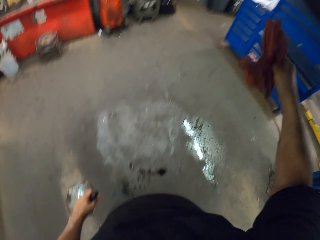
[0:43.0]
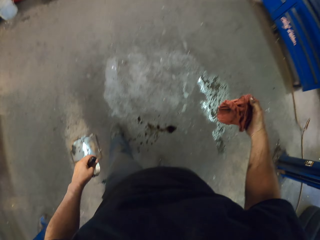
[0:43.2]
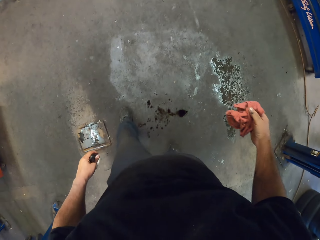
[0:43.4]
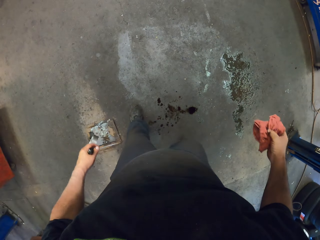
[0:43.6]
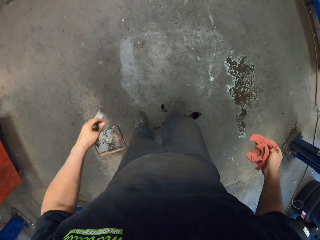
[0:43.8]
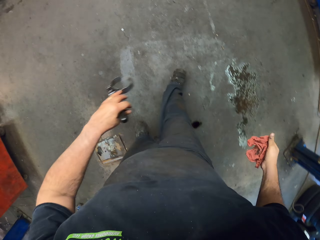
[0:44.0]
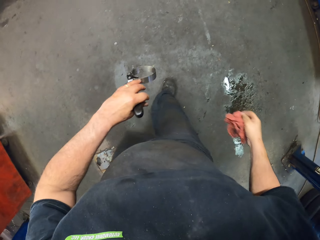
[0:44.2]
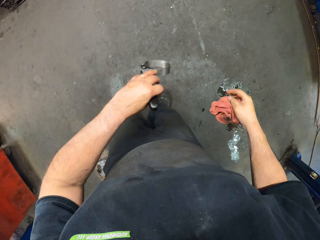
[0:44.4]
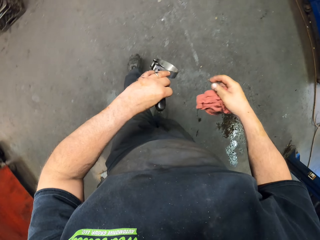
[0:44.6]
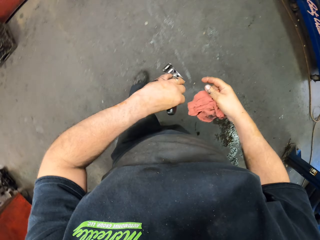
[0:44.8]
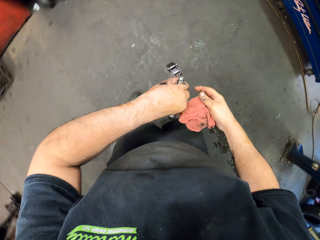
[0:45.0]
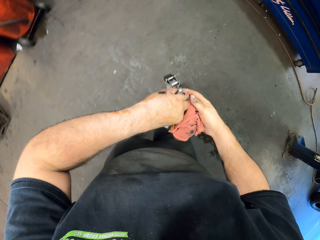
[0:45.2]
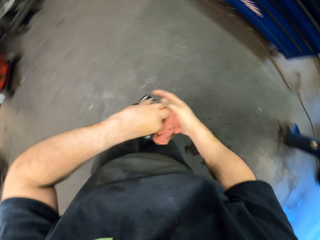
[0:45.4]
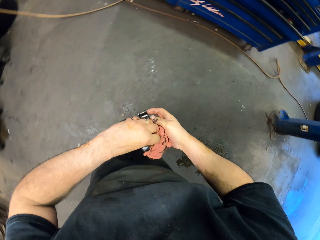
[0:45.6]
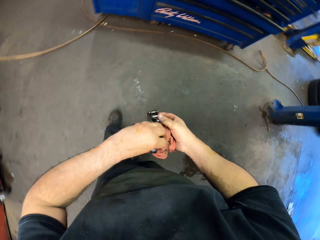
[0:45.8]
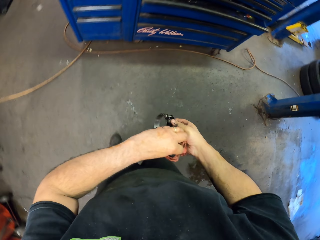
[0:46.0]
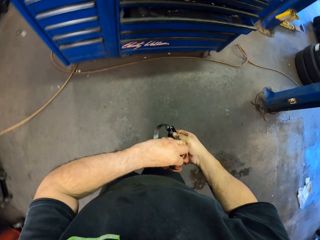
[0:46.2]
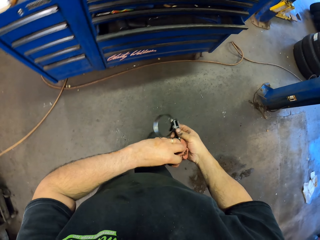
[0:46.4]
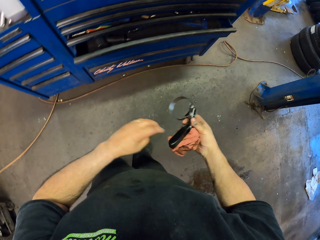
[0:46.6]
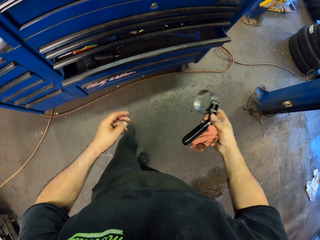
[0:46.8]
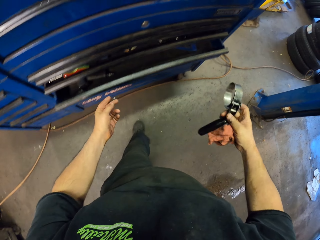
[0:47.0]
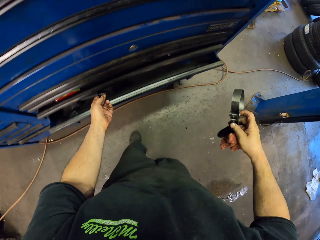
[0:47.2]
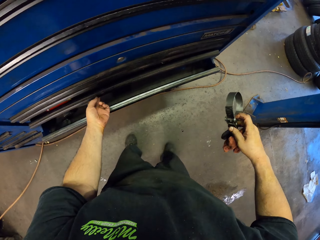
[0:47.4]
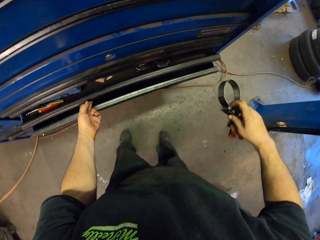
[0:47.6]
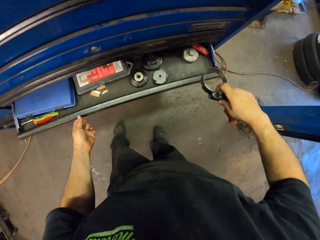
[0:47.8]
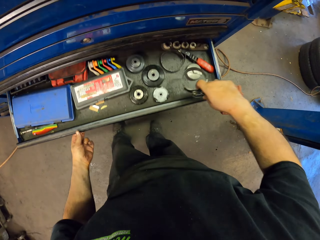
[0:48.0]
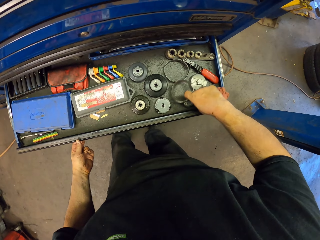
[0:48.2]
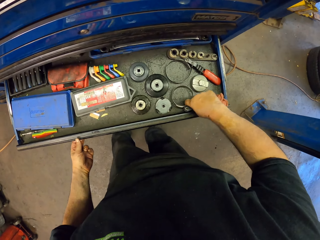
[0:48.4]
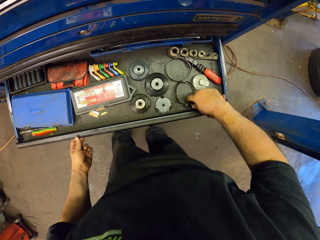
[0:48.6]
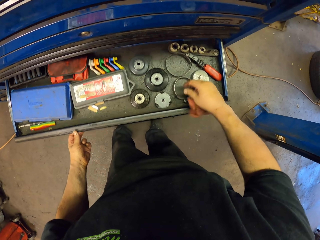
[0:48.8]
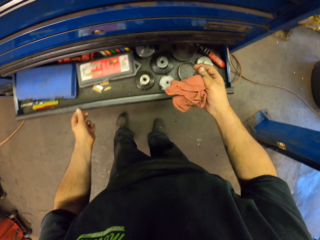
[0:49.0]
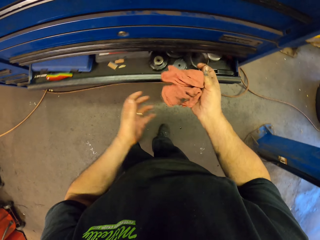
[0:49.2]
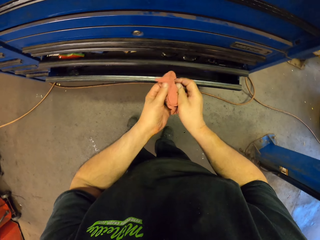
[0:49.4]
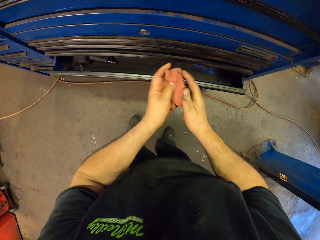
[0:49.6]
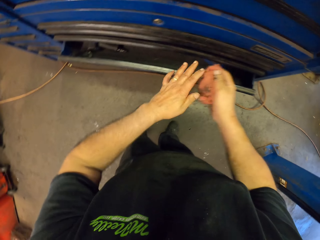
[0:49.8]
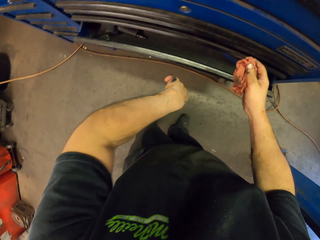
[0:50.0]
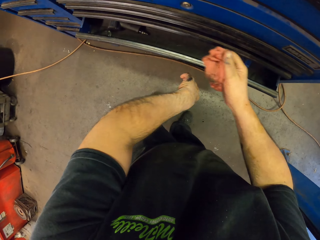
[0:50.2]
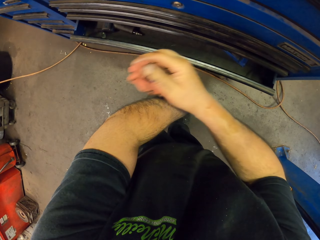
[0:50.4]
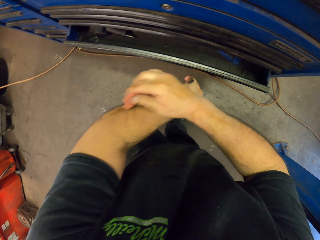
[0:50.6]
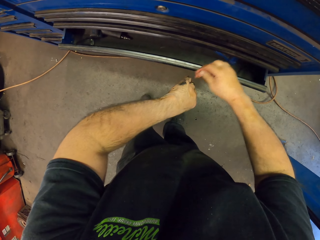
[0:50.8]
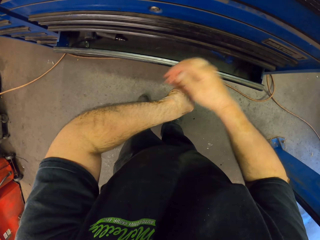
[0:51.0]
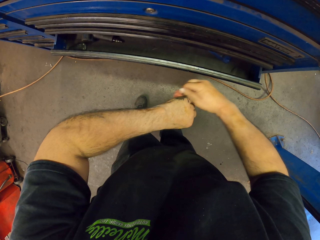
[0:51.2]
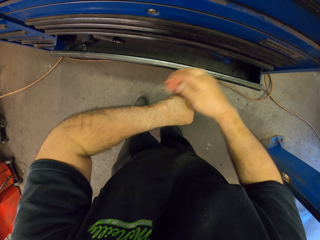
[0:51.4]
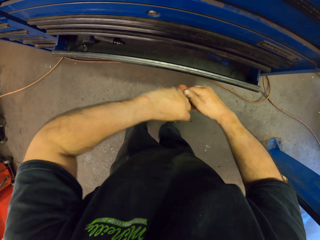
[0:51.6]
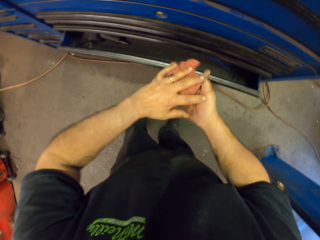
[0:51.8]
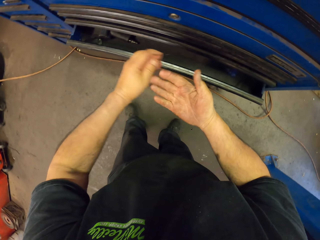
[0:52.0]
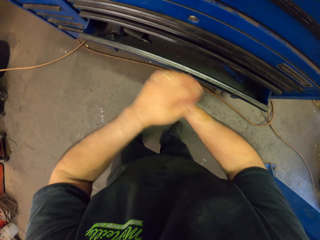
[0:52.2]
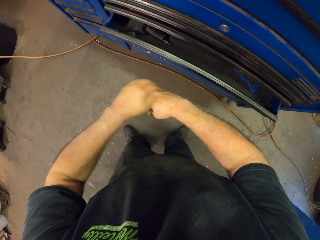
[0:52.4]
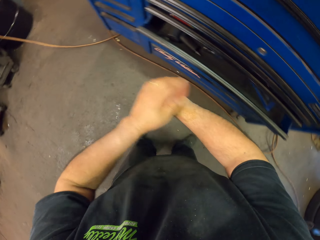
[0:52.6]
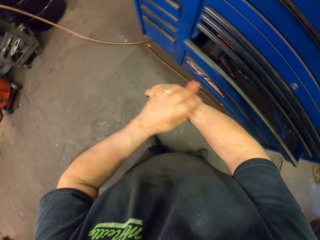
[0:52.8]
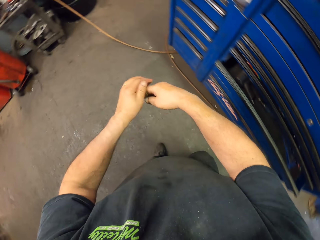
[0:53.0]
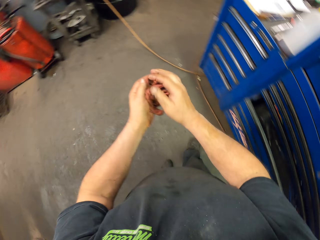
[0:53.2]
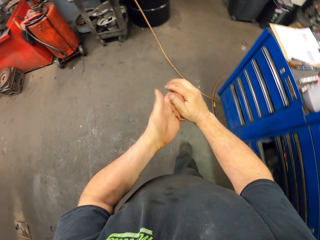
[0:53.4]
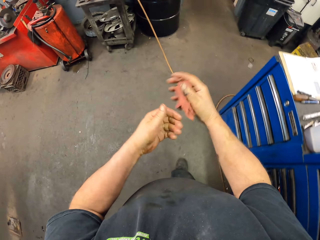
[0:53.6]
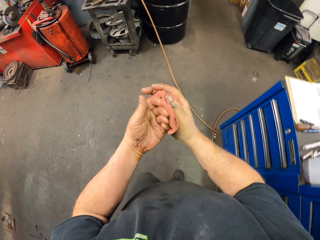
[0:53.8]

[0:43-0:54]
The camera wearer walks to the cupboard. They open the drawer. They return the tool in the drawer. They close the drawer. They wipe their hands with a cloth.

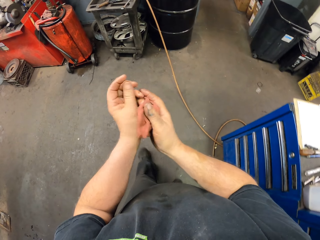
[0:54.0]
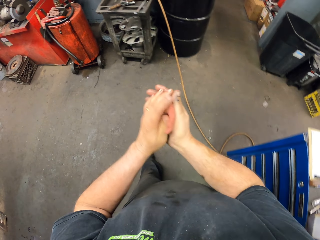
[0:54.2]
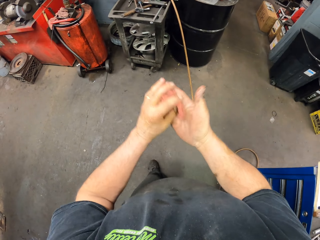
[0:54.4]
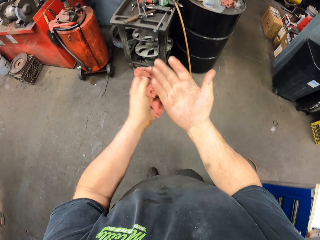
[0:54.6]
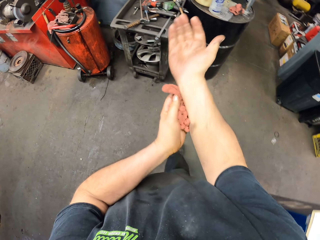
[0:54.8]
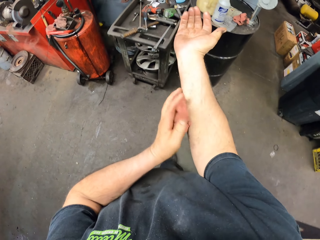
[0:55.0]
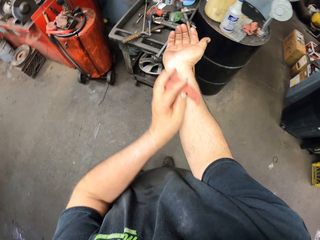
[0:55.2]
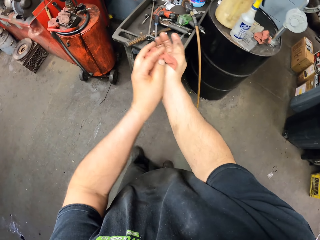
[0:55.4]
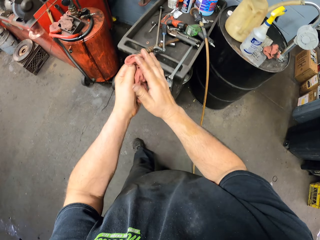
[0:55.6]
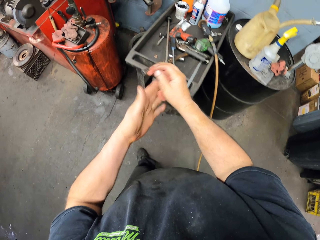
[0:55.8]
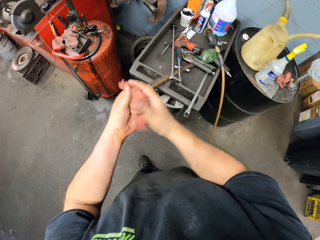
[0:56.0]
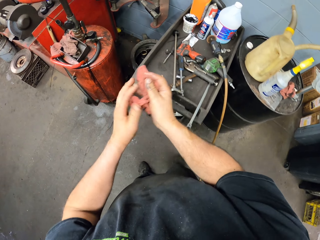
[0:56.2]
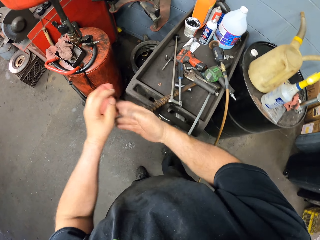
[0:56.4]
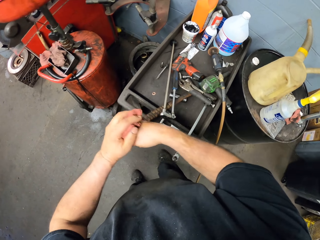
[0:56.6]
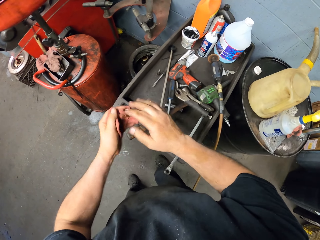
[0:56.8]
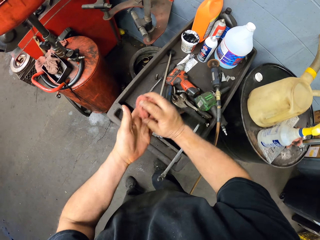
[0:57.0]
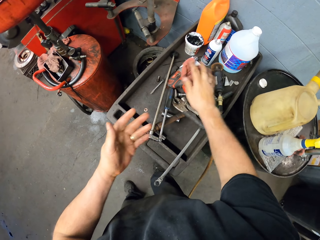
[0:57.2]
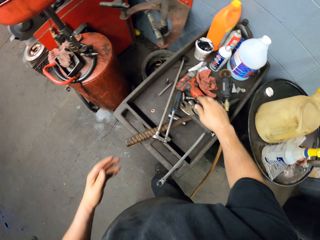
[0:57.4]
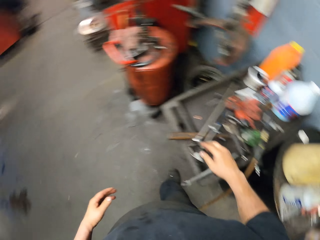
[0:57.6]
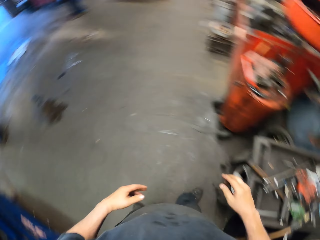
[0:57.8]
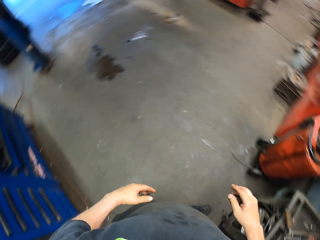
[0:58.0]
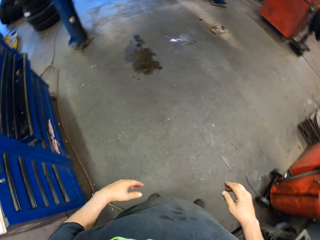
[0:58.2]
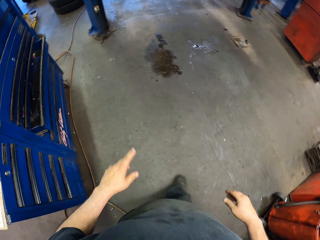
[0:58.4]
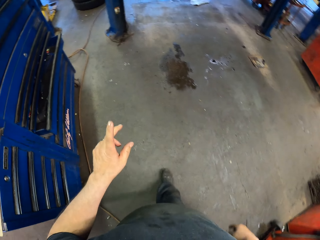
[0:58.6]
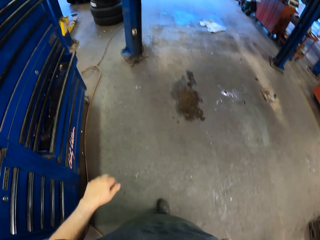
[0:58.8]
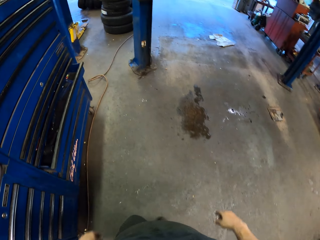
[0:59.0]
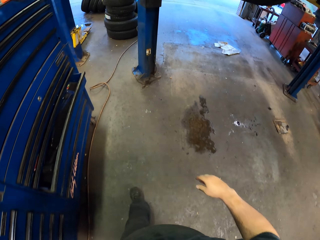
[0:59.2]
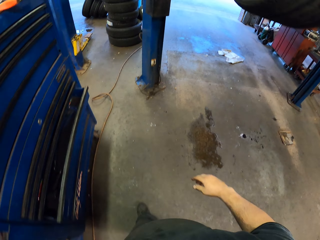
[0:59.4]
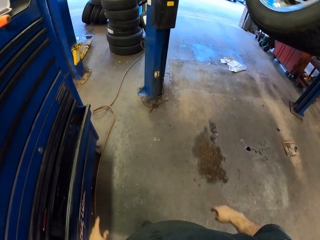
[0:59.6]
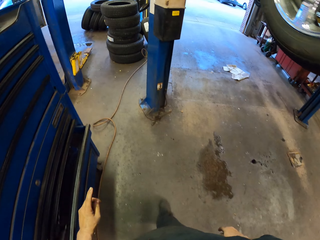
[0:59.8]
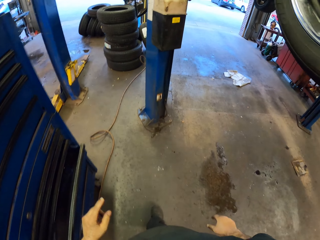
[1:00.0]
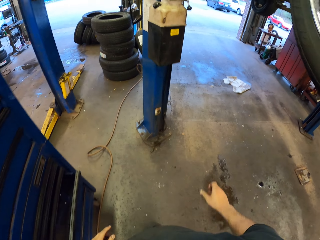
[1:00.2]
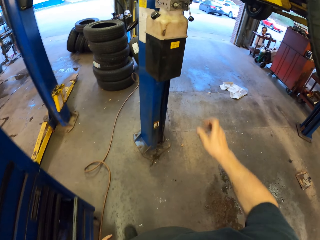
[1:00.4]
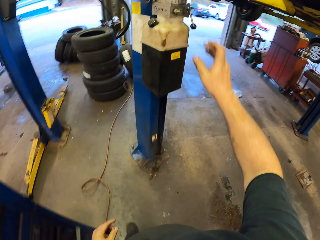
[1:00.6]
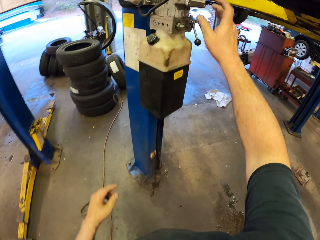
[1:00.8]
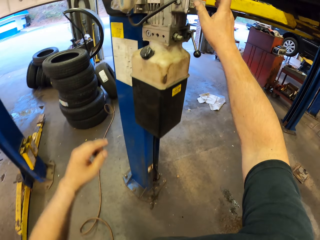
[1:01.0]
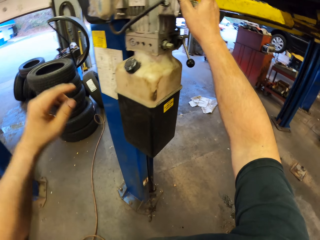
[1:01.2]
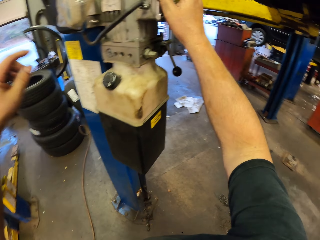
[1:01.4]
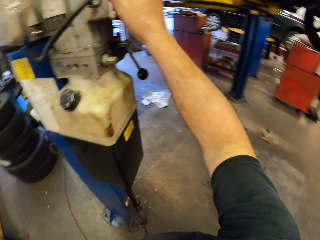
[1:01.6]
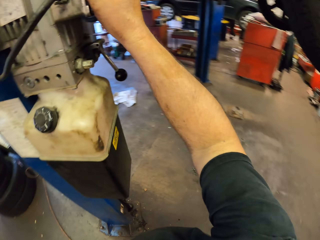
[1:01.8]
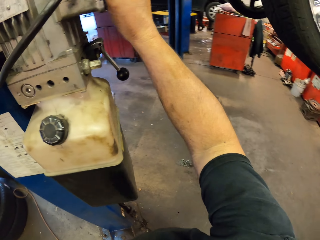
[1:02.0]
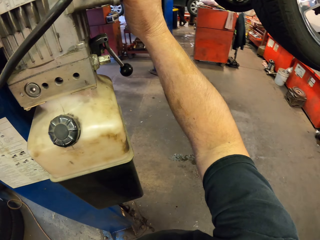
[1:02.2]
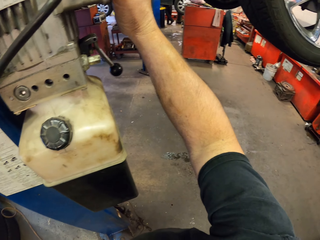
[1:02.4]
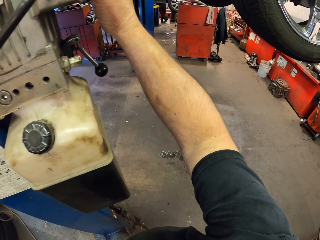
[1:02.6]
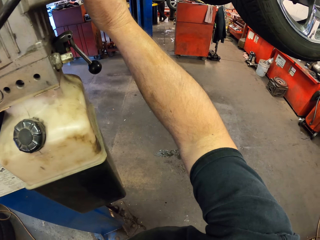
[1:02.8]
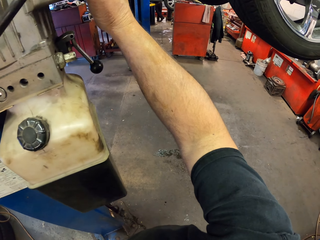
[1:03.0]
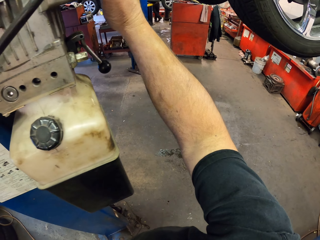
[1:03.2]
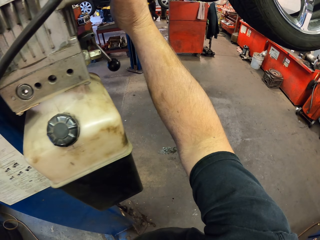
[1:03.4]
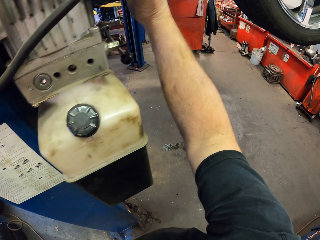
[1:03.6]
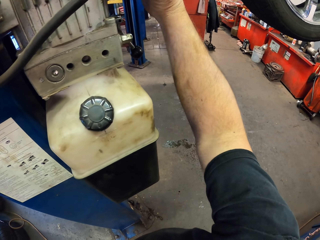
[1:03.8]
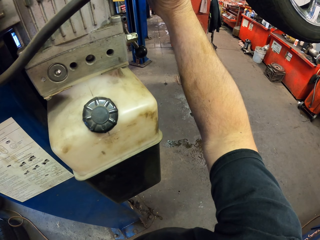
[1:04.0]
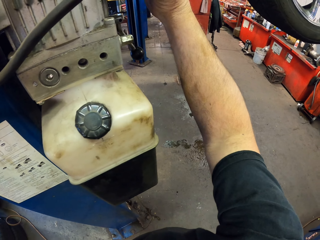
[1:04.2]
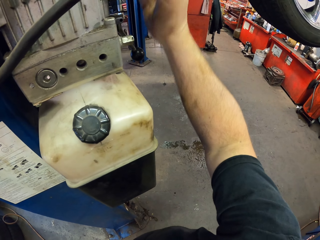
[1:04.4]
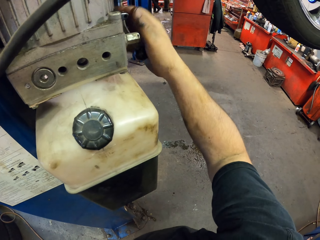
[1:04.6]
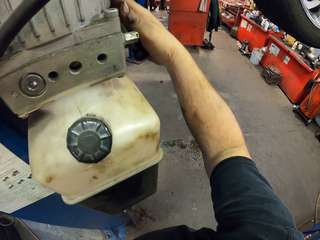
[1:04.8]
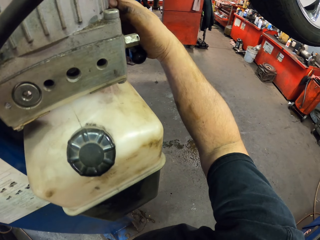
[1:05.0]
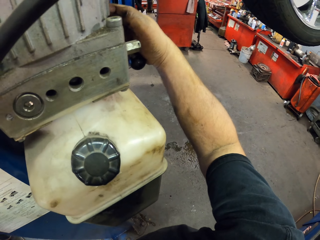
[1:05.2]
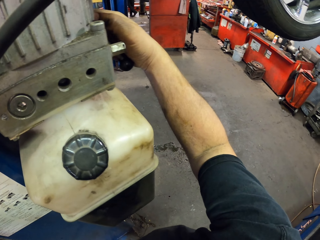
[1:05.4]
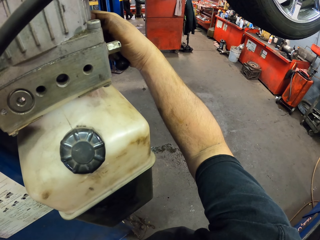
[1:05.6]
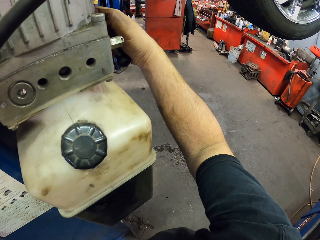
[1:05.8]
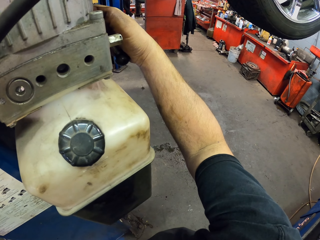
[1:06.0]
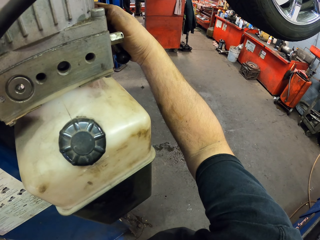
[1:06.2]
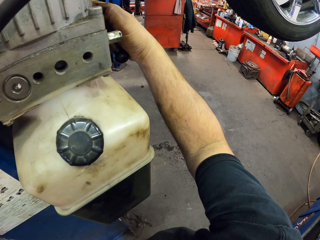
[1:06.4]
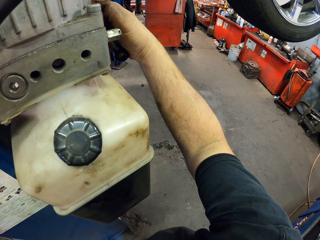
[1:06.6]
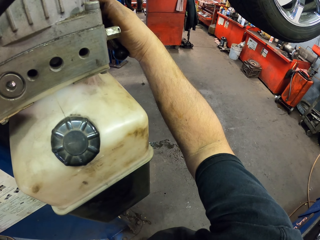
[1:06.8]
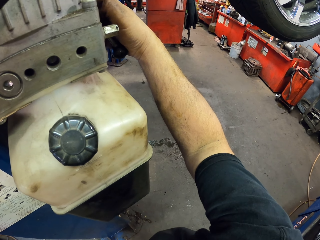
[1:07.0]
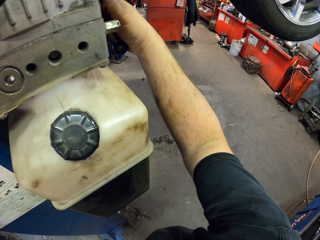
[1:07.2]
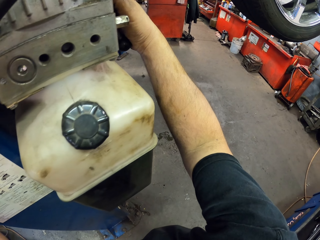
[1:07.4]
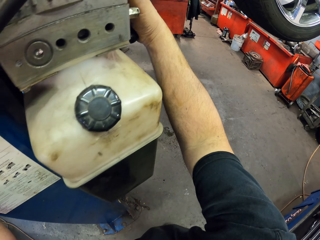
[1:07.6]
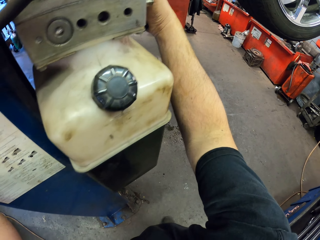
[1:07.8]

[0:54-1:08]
The camera wearer throws the cloth on a tool table. They place the rag on the table. They walk to something. They touch the car lift machine. They spit. They grab something.
